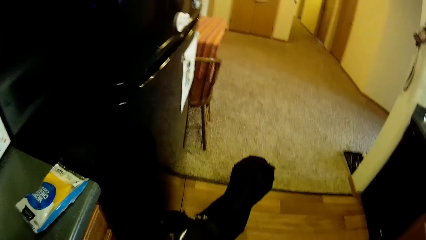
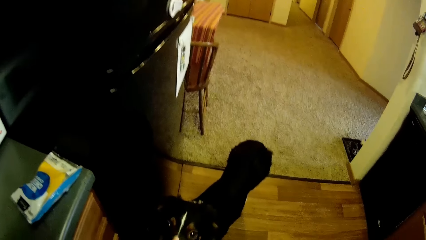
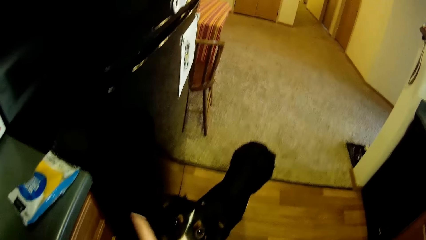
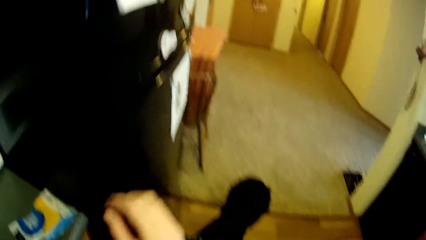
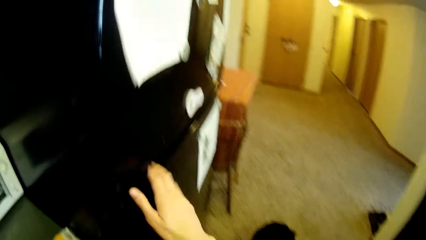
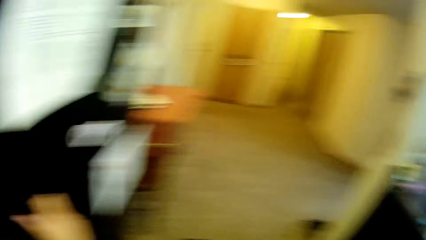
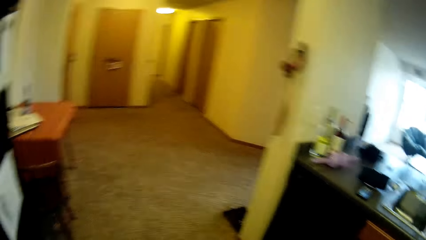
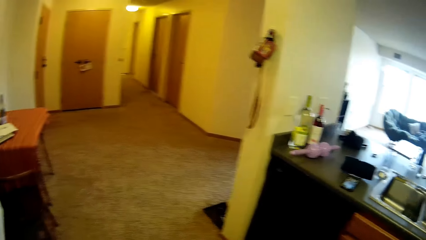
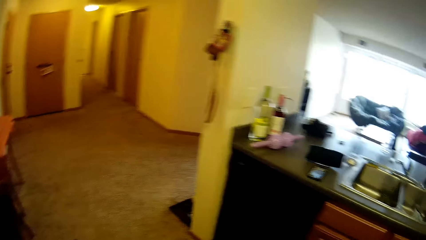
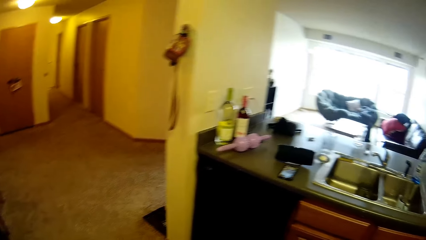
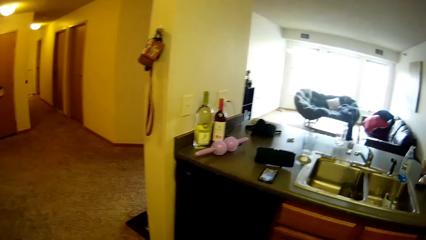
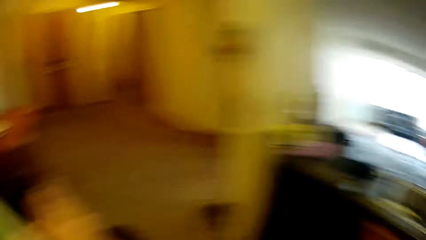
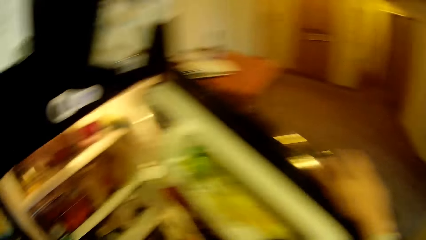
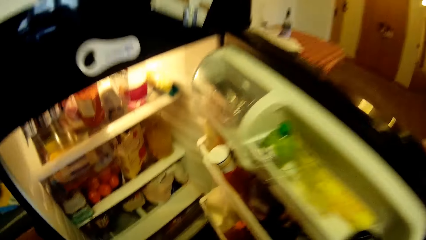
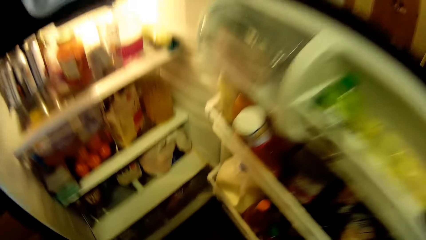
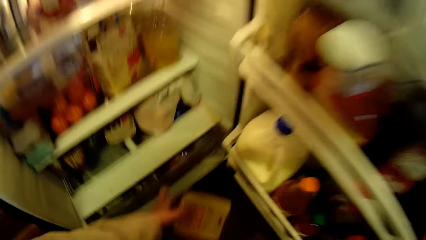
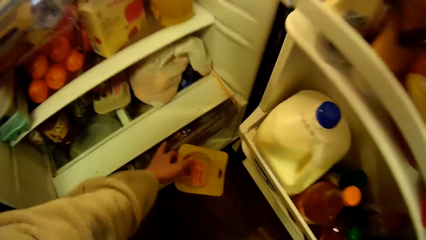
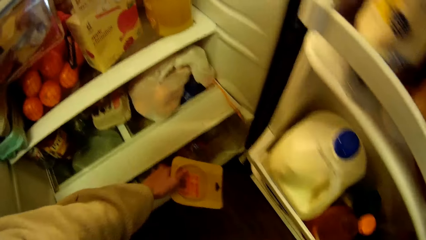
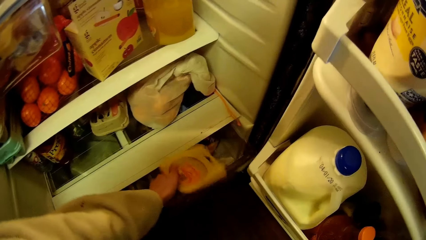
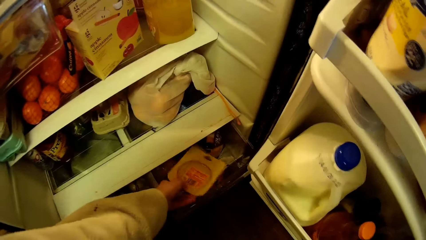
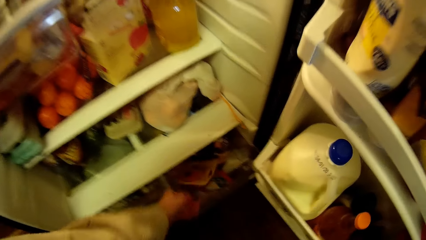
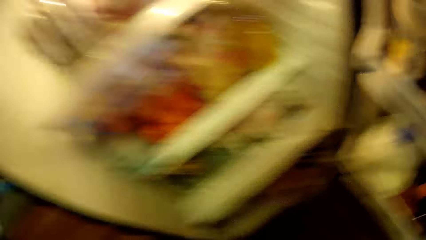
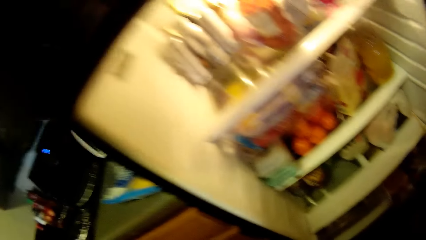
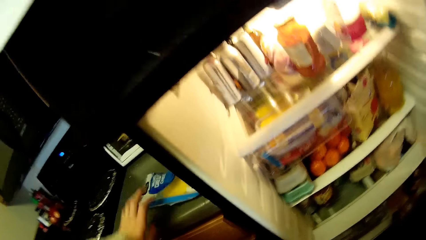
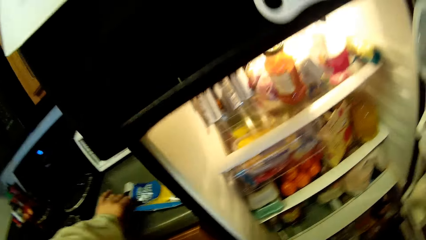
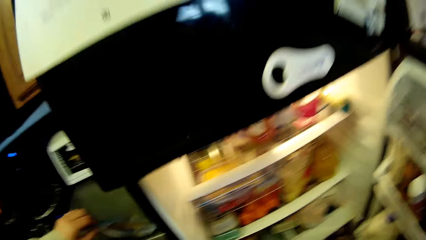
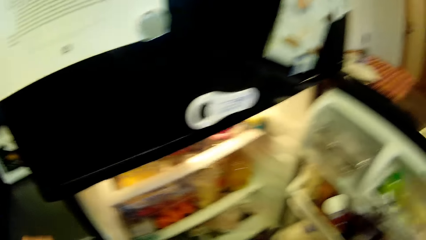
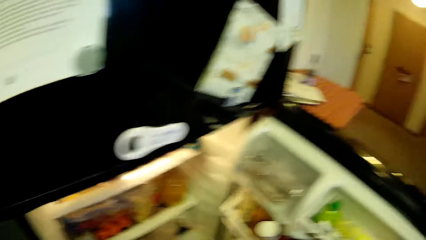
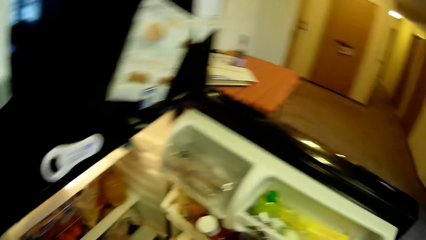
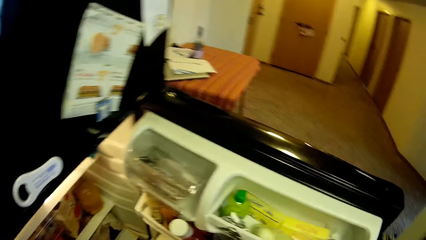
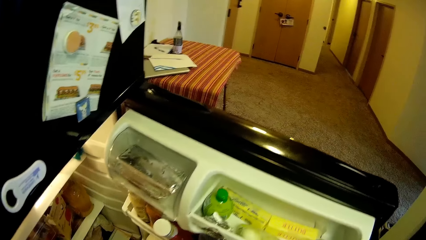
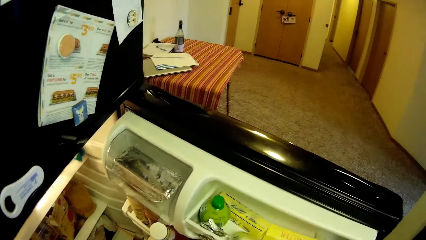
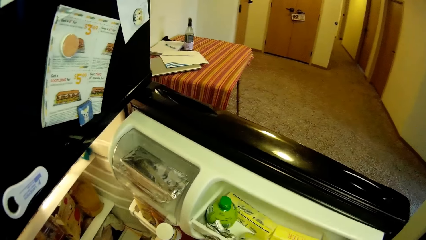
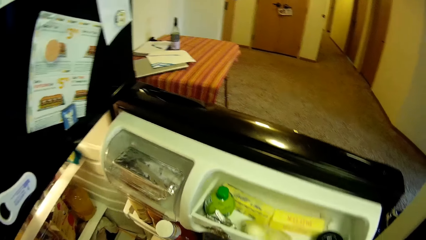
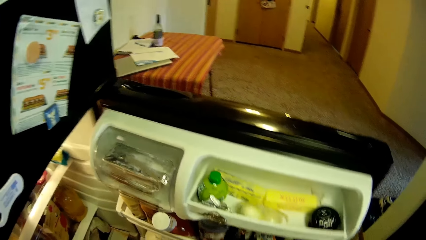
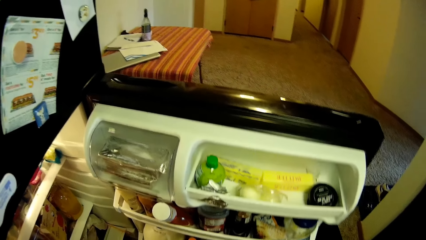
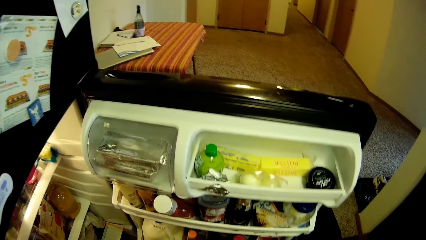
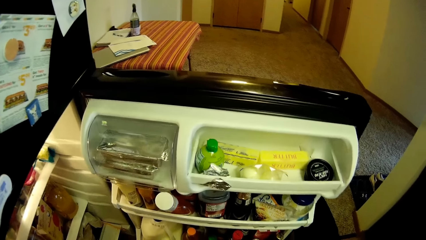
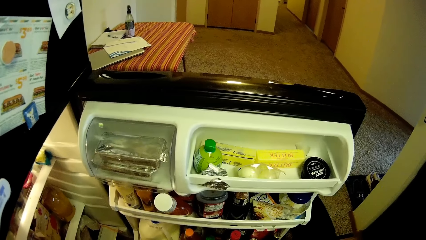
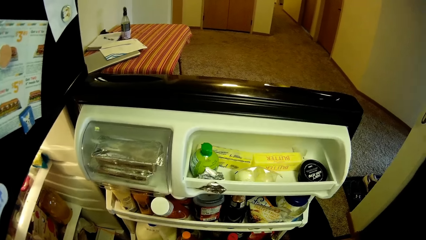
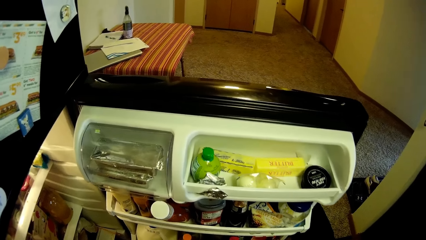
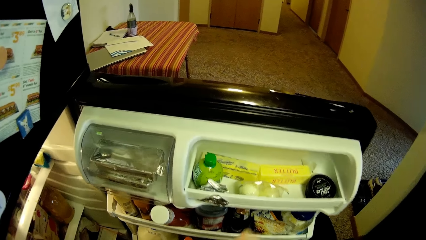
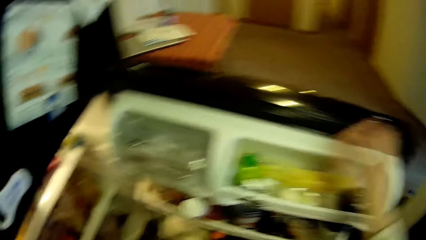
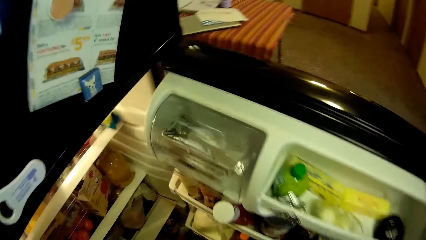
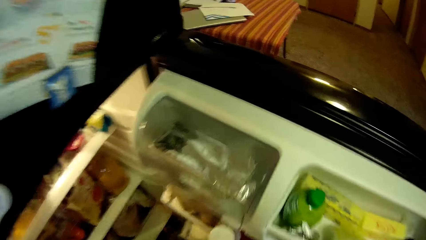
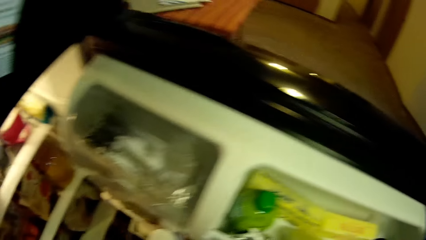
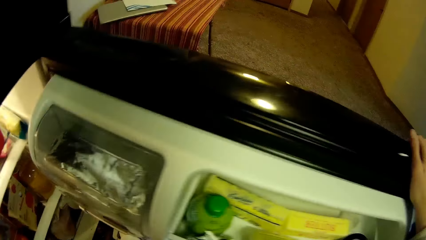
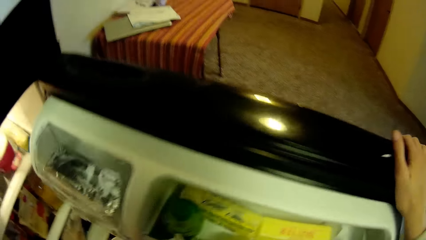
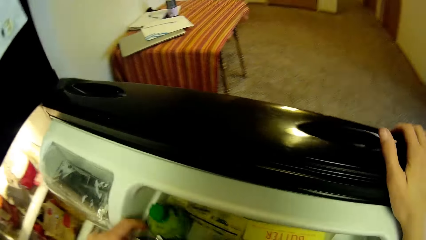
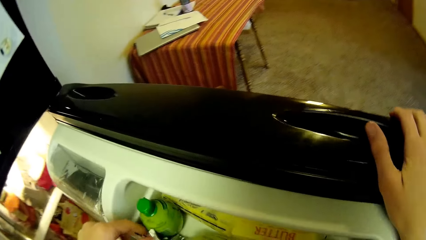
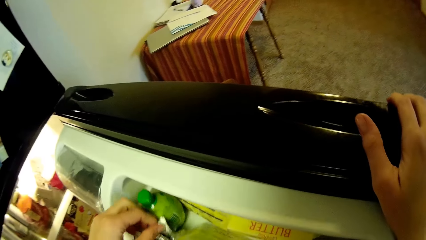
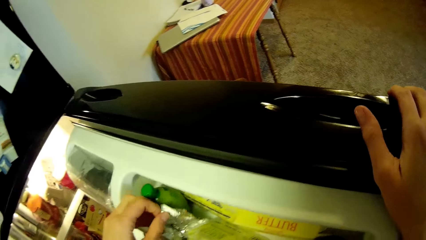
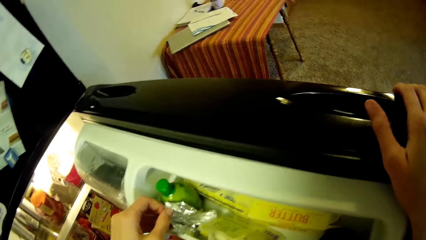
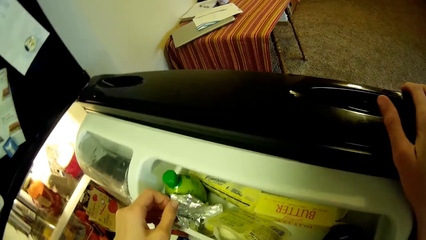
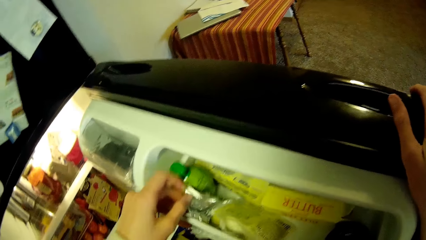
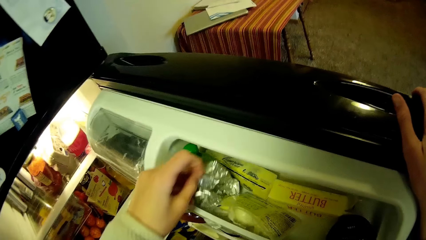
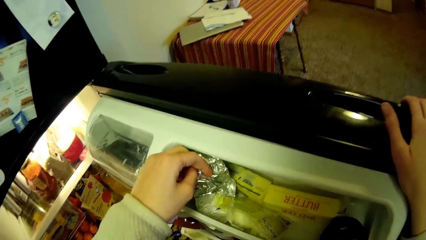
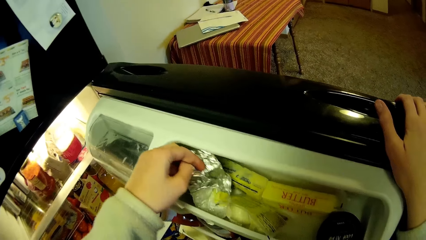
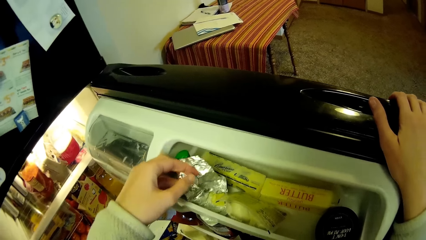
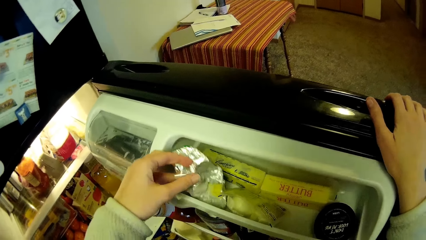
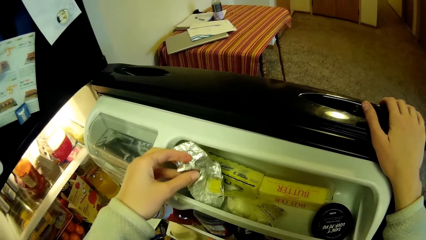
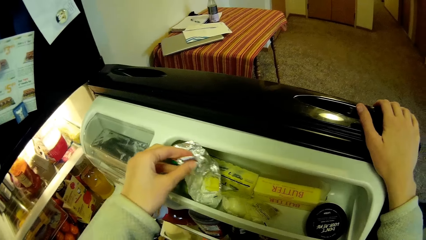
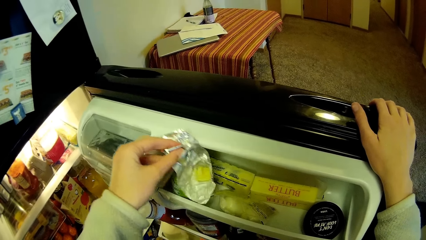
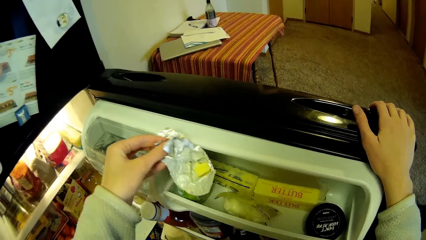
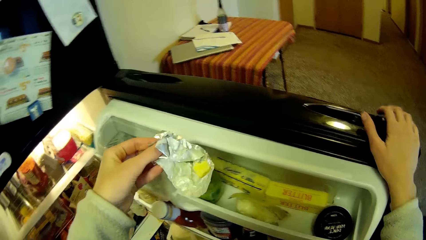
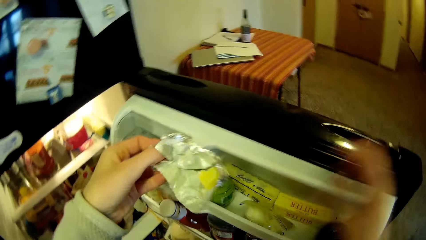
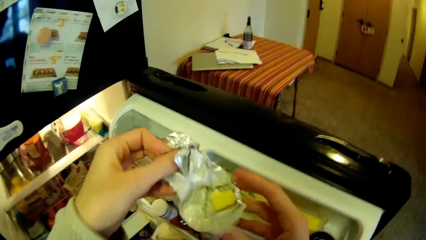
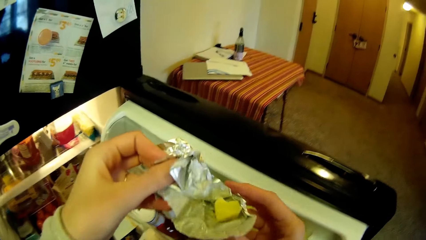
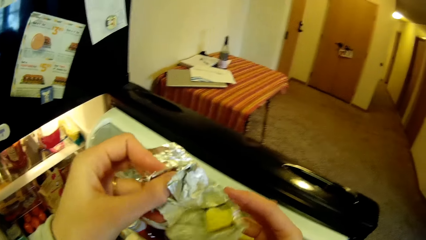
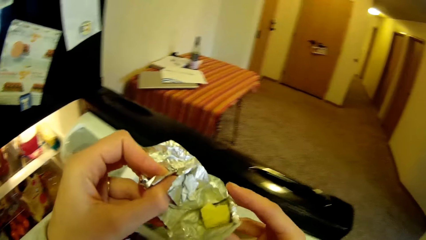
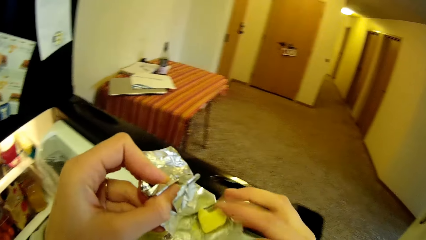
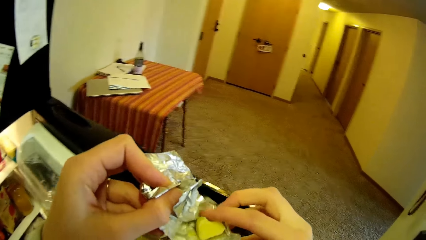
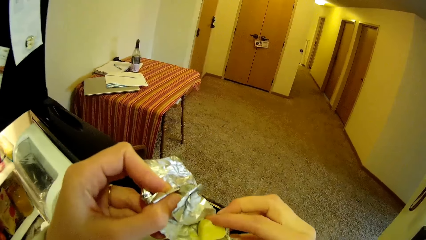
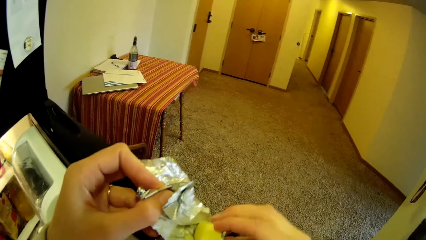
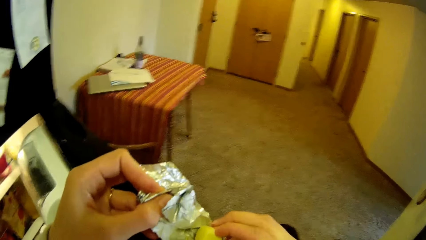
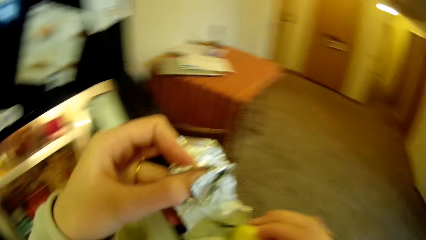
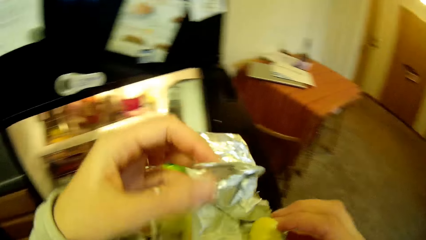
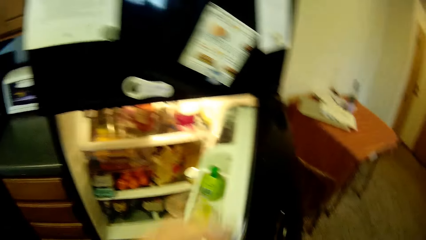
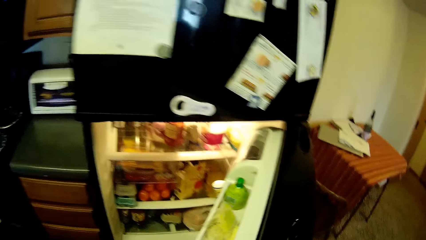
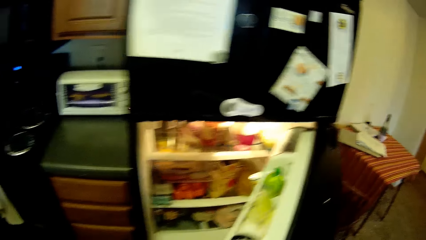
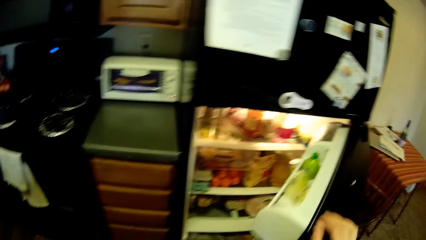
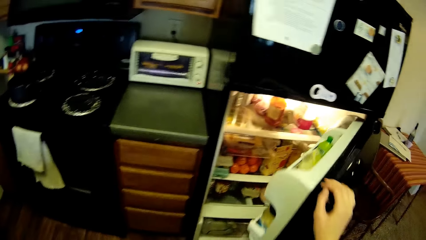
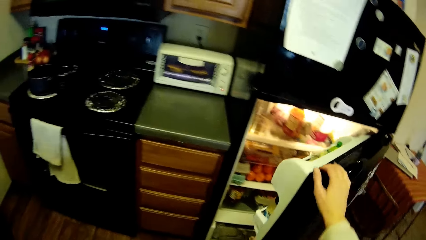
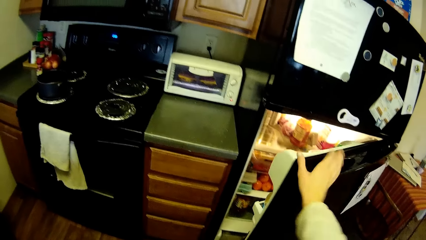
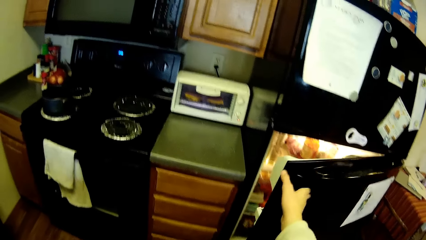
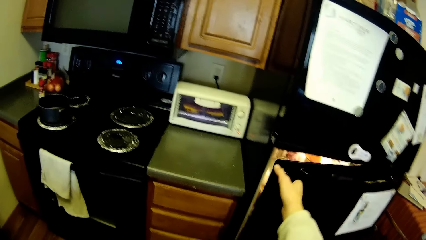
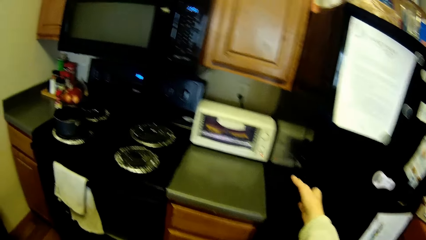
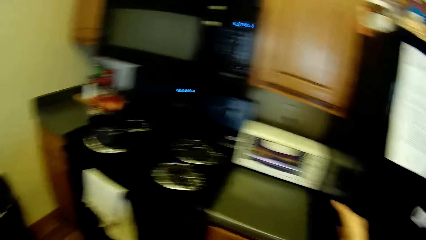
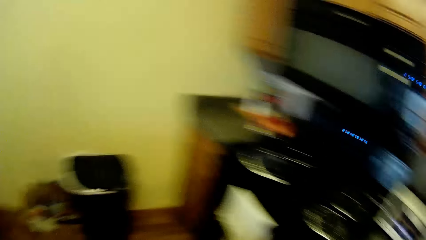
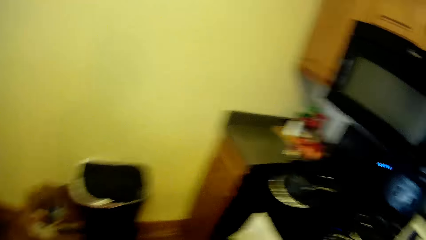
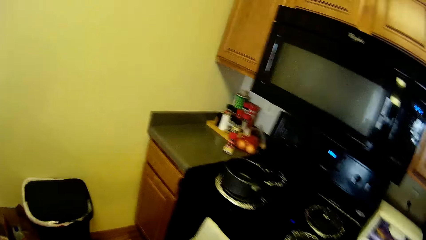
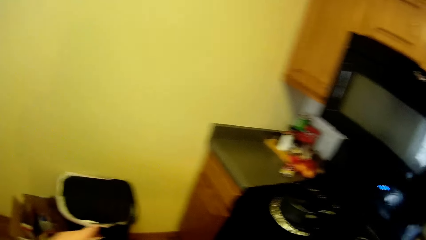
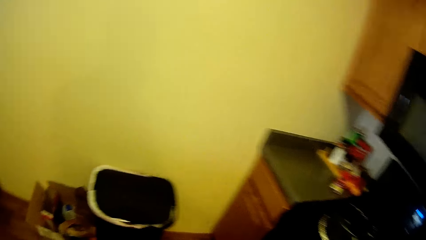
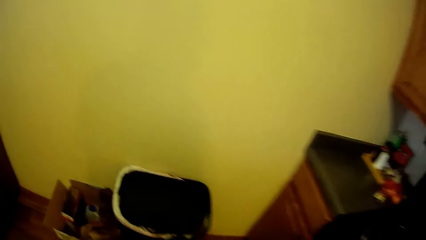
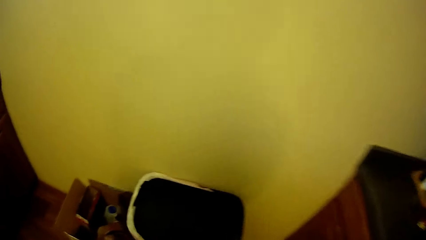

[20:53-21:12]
The camera wearer opens the refrigerator with the right hand. They pull out the lower compartment in the refrigerator with the left hand. They put the plastic bag in the lower compartment of the refrigerator. They pick another plastic bag from the sink with the left hand. They pick foil paper from the top side compartment in the refrigerator. They touch butter on the foil paper. They close the refrigerator.
